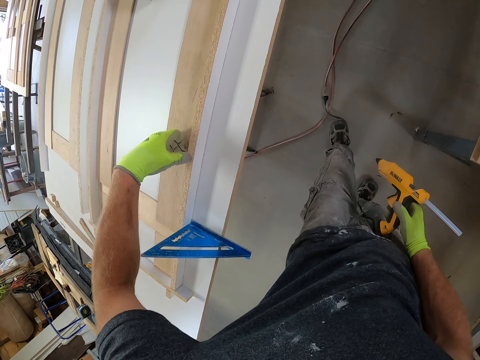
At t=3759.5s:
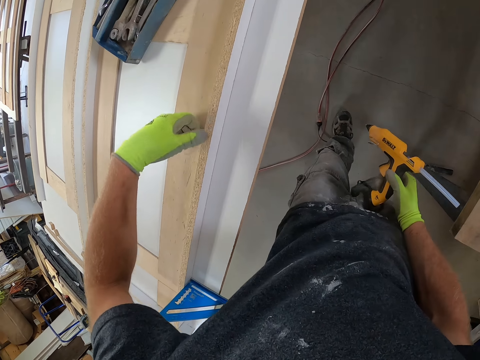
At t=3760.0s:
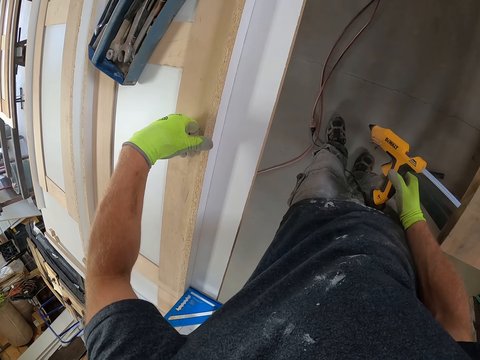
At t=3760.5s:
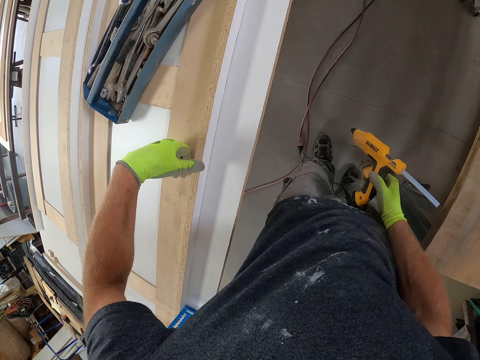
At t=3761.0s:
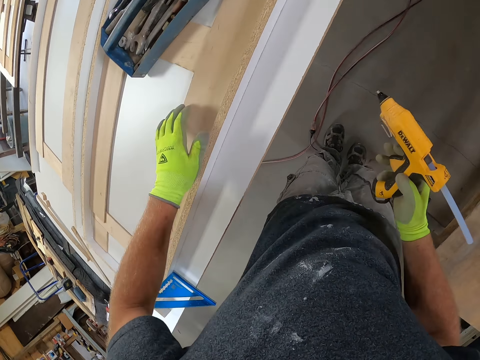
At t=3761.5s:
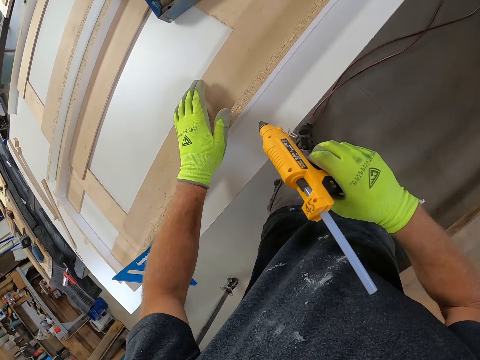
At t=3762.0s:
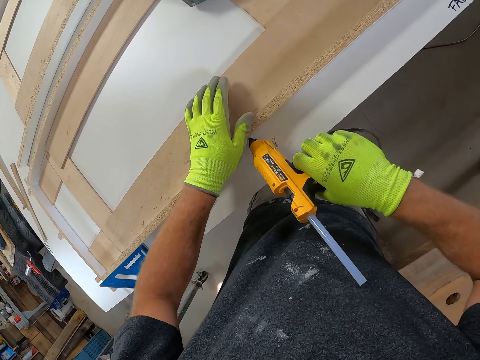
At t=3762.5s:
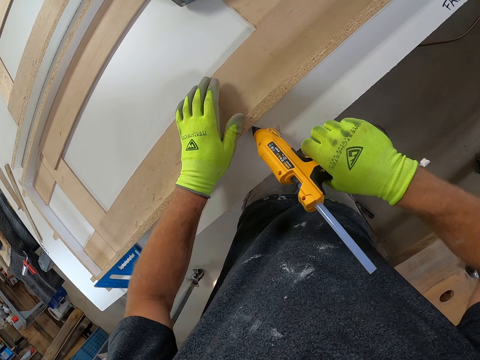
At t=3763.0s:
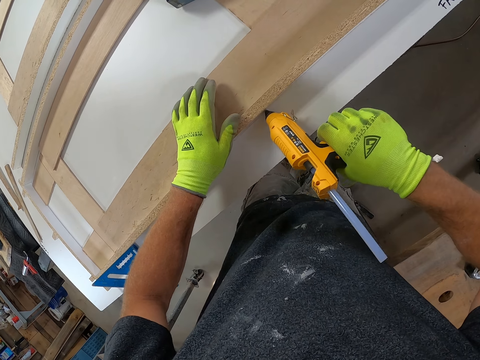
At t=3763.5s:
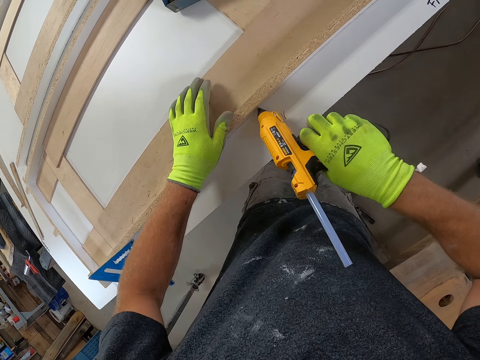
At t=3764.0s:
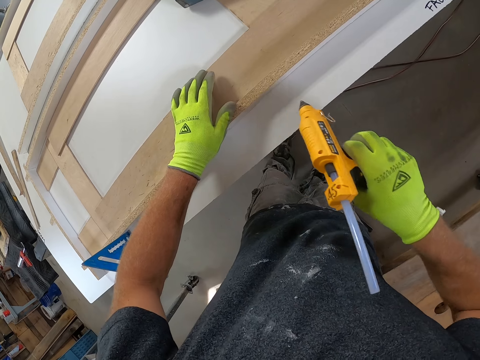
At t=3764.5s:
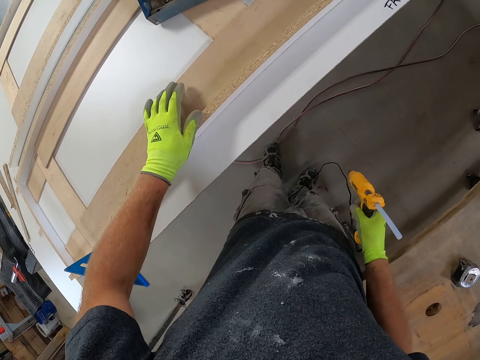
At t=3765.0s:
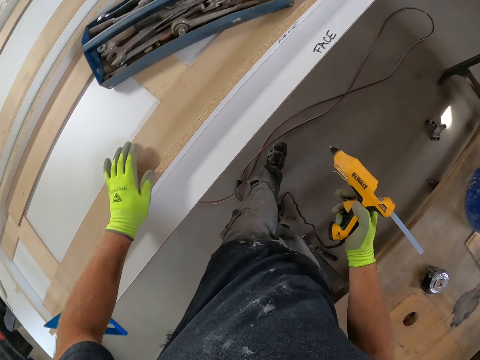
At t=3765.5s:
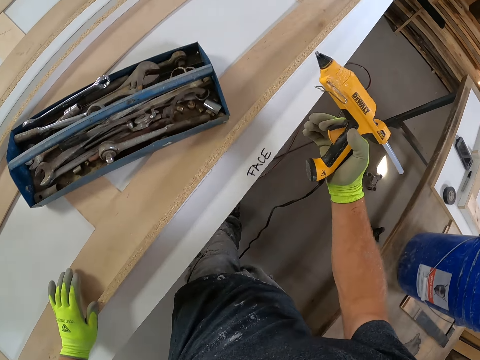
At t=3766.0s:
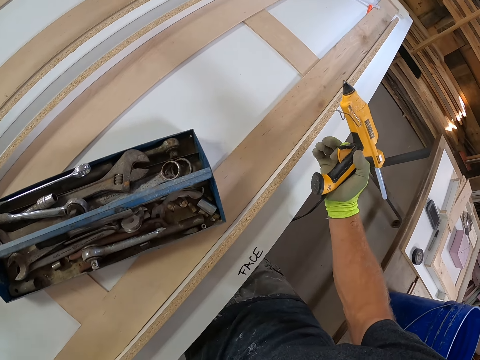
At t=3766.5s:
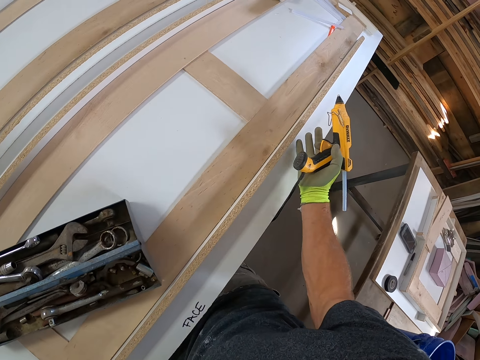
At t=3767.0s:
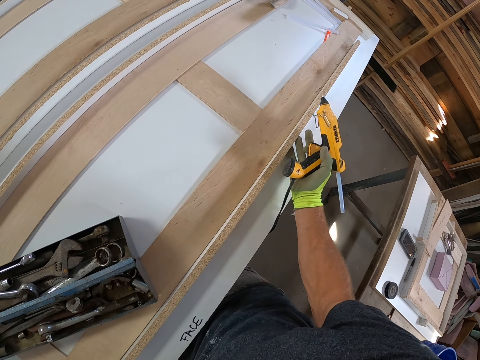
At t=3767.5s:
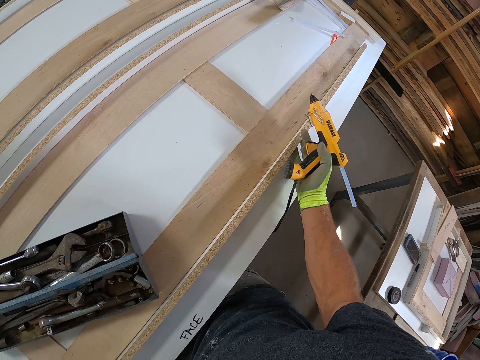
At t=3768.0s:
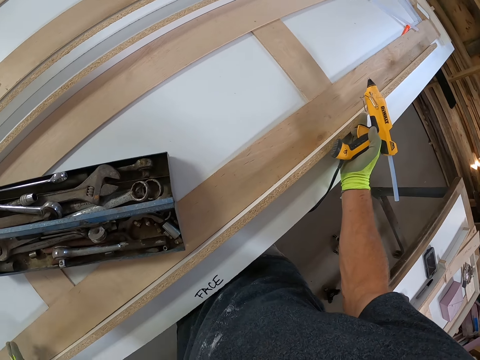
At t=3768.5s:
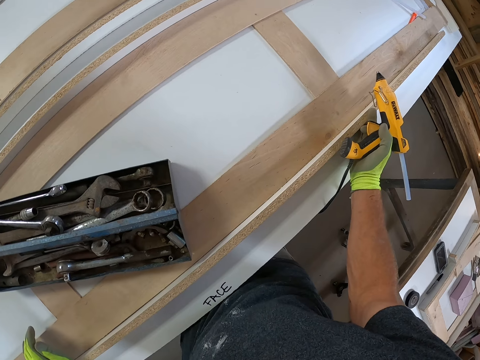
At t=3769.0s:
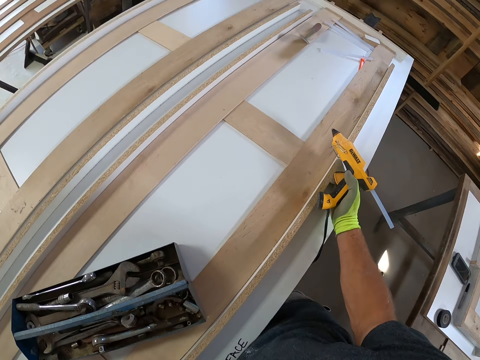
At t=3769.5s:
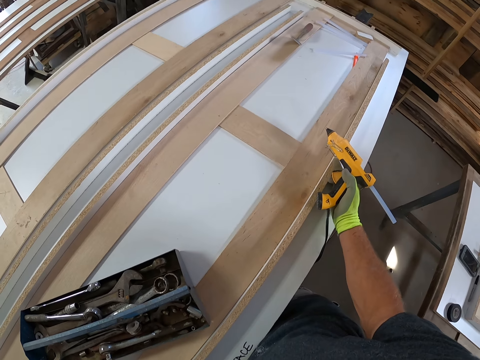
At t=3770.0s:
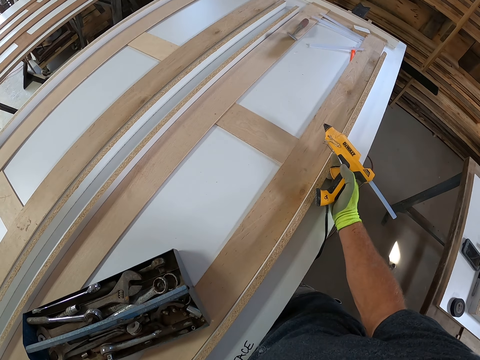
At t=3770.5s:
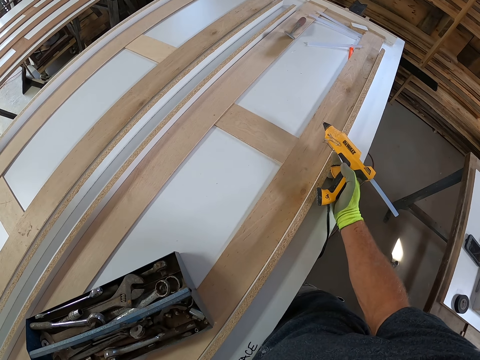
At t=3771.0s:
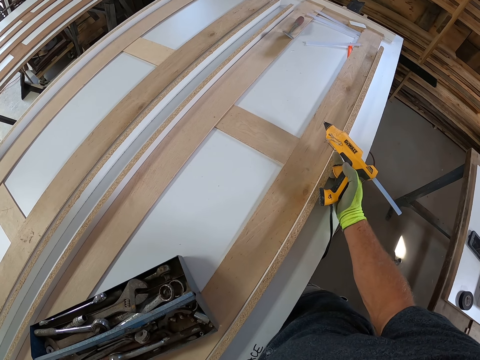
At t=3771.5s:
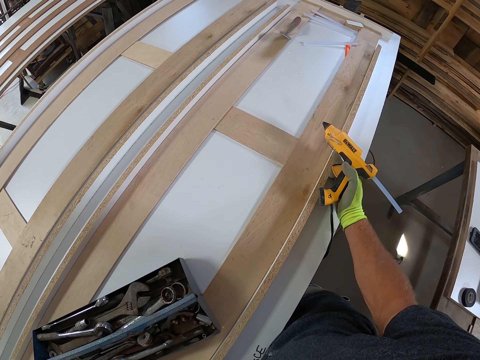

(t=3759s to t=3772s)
The camera wearer applies glue to the wooden plank on the table. He holds the wooden plank with his hands. He presses the piece of wood.

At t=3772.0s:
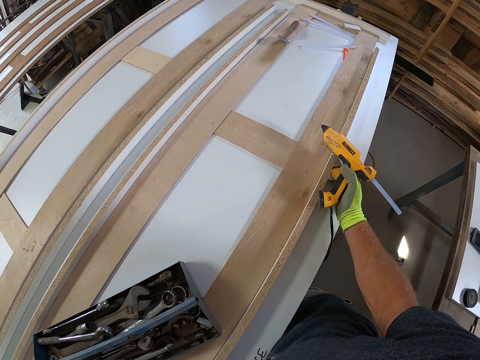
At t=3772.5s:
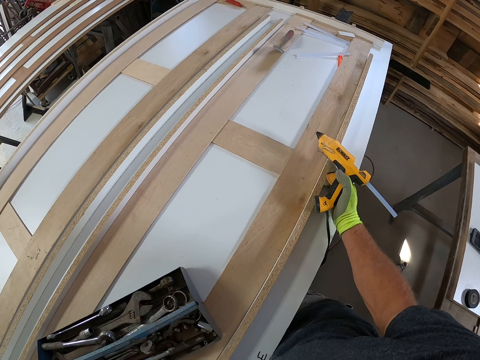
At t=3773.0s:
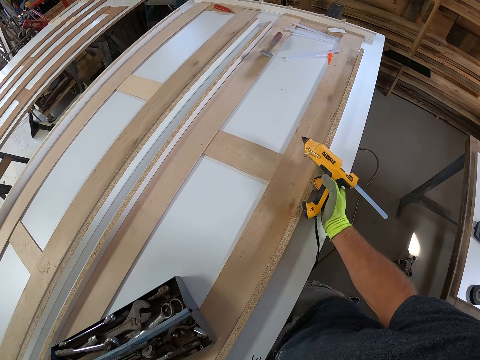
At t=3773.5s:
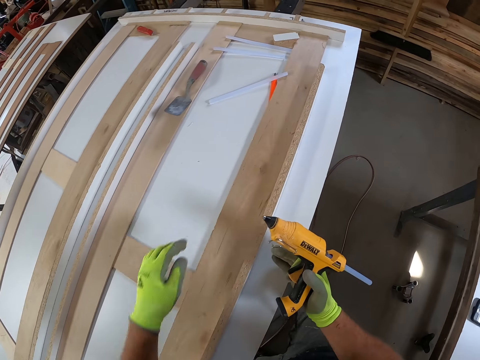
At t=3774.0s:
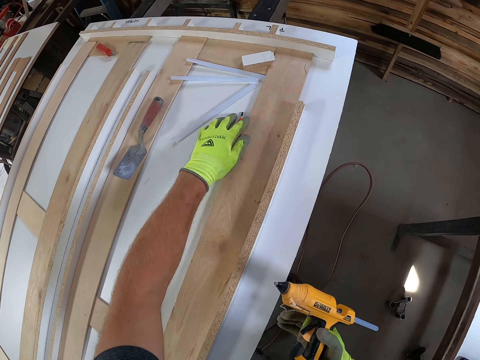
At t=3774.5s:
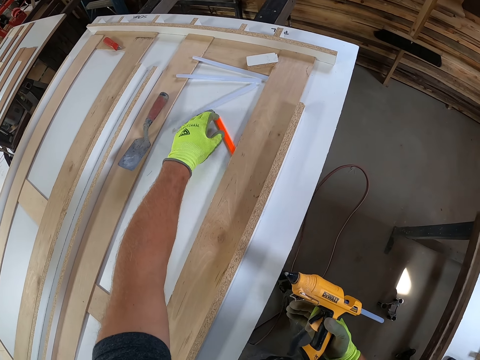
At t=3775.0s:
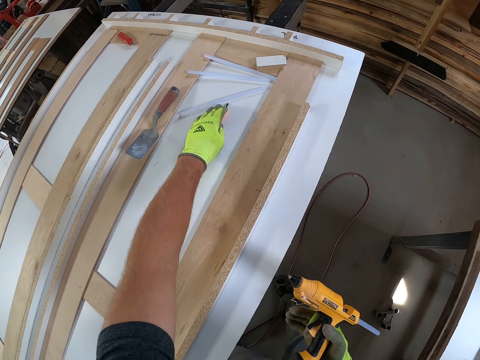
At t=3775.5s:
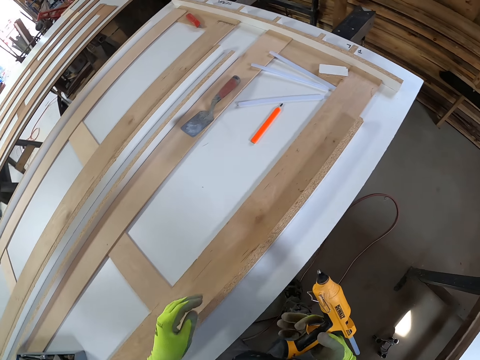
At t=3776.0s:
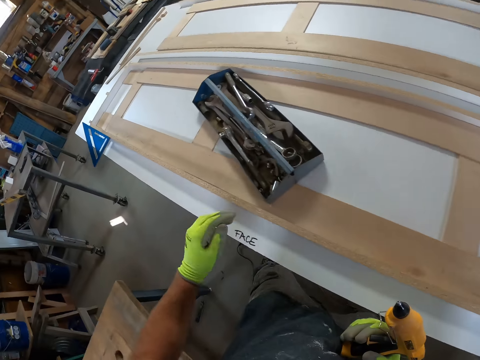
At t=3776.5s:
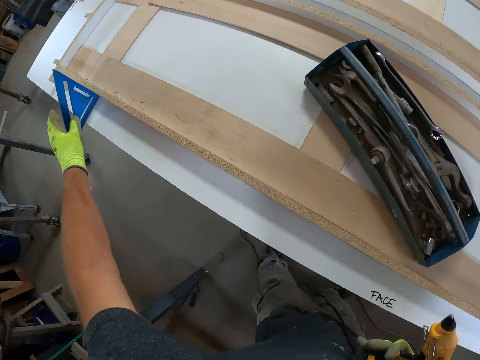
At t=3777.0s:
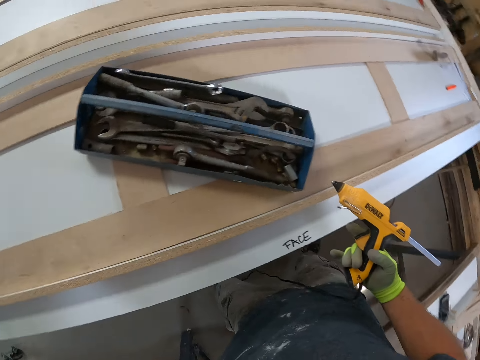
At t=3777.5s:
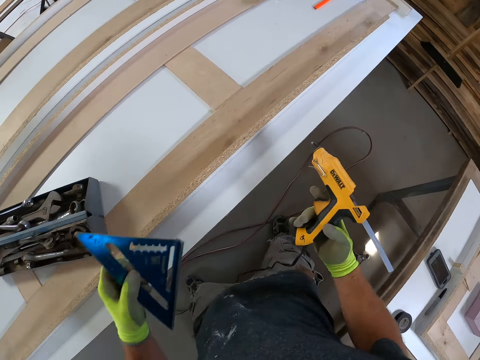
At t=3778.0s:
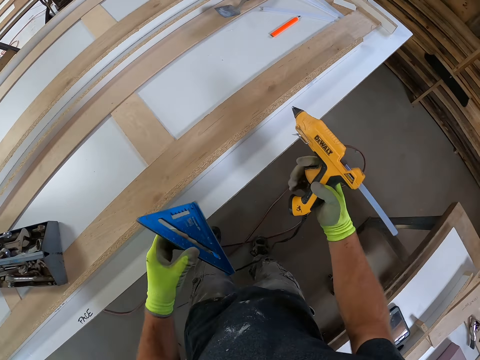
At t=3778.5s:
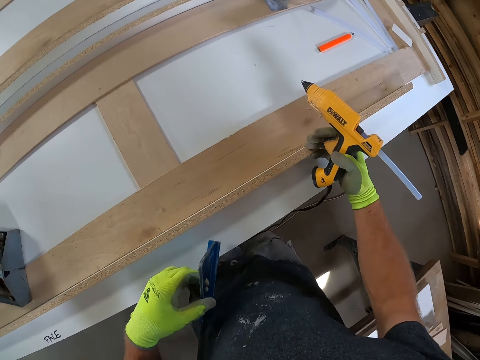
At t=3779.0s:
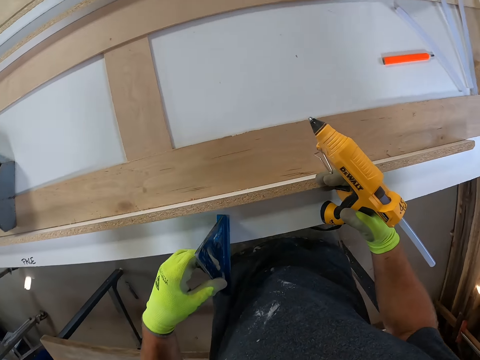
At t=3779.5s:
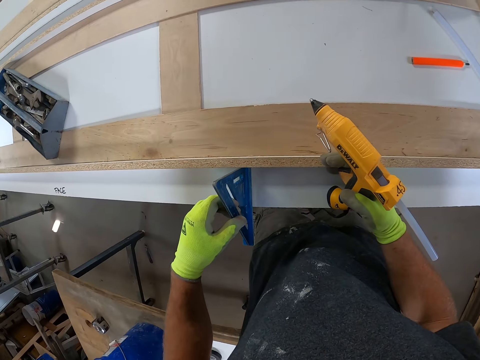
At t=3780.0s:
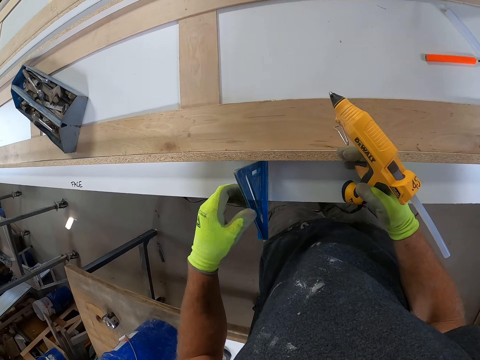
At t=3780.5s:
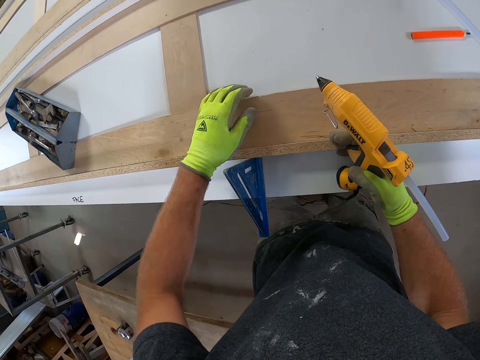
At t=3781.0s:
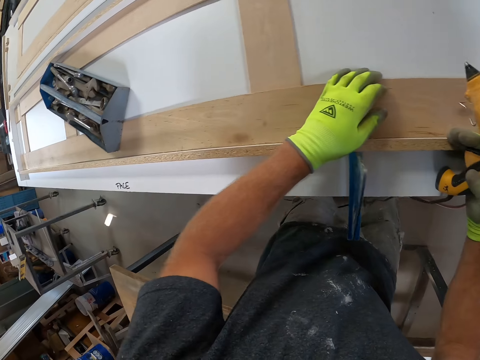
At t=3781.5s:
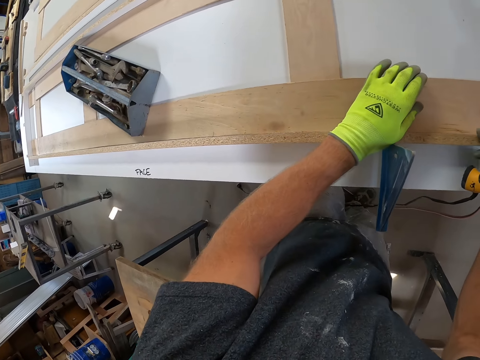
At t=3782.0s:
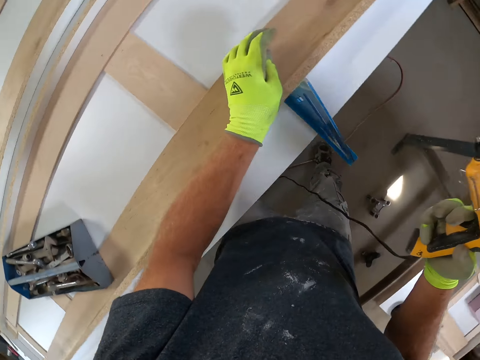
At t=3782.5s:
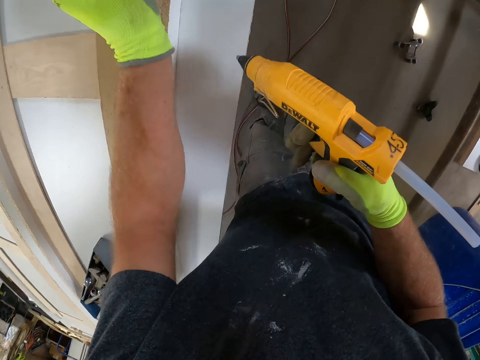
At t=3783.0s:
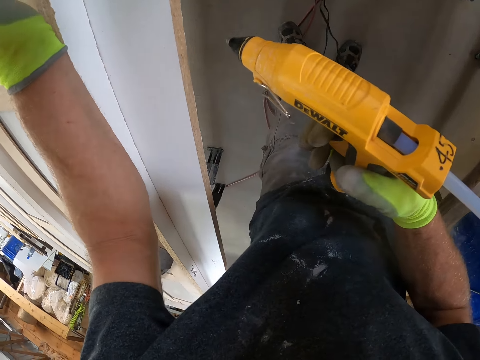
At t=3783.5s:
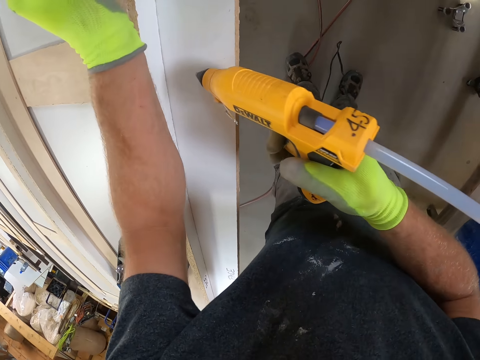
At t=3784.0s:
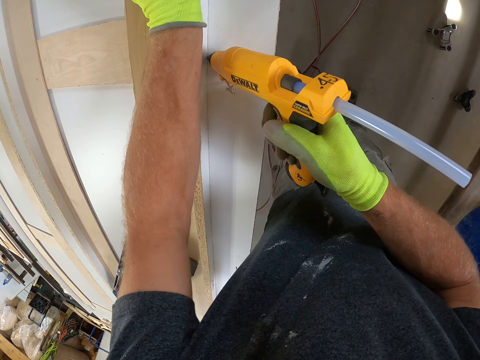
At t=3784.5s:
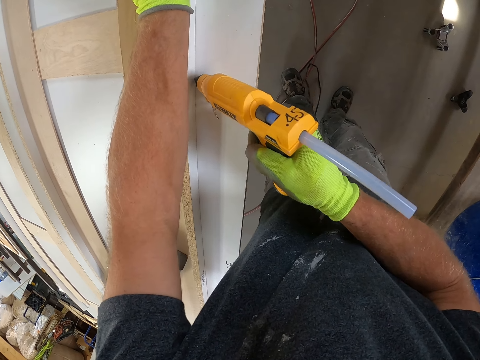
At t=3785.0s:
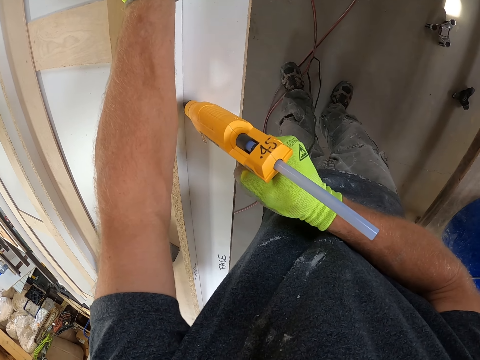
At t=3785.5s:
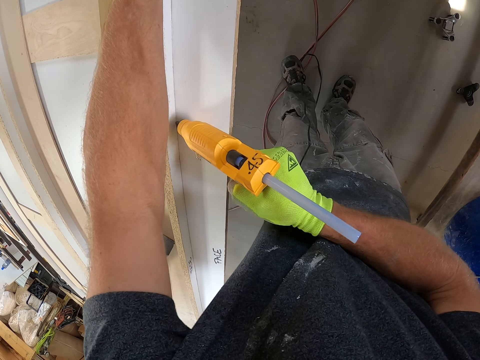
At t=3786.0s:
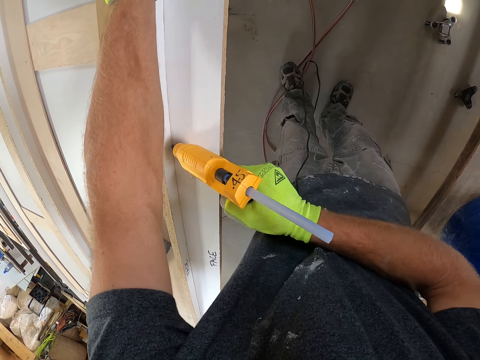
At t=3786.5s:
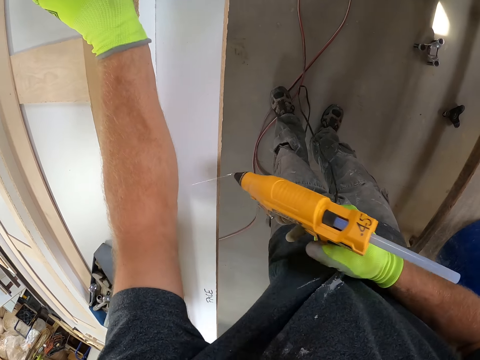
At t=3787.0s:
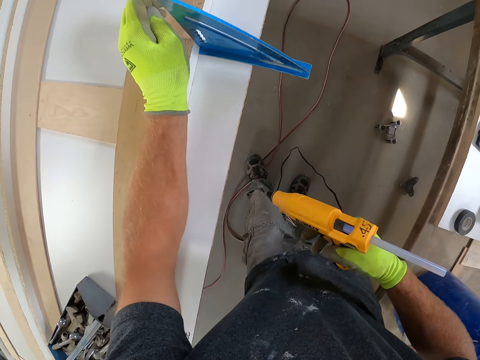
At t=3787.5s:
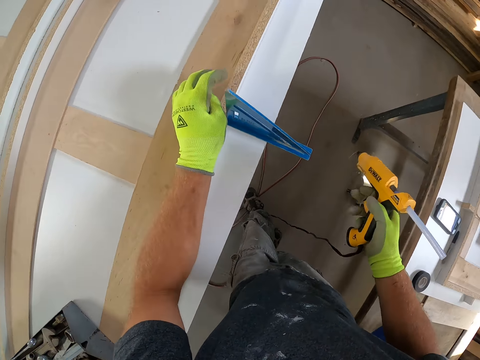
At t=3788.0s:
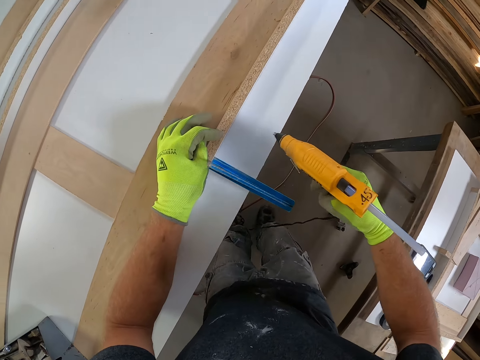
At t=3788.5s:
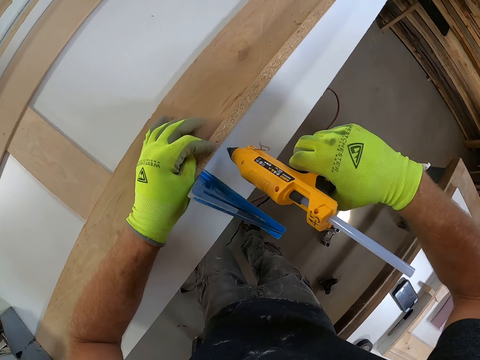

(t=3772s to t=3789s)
The camera wearer removes an orange tool from under the wooden plank on the table with his left hand. He picks up the triangular blue tool from the table with his left hand. He holds the plank with his right hand. He places the triangular blue tool close to the wooden plank. He measures something. He applies glue to the wooden plank on the table. He holds the plank with his left hand.
